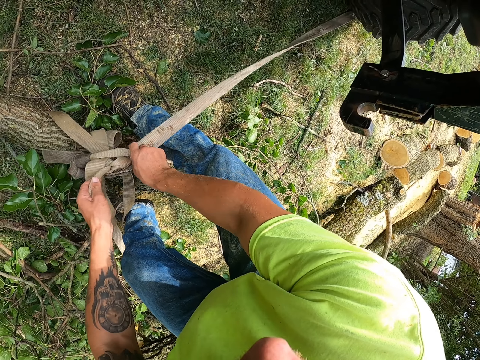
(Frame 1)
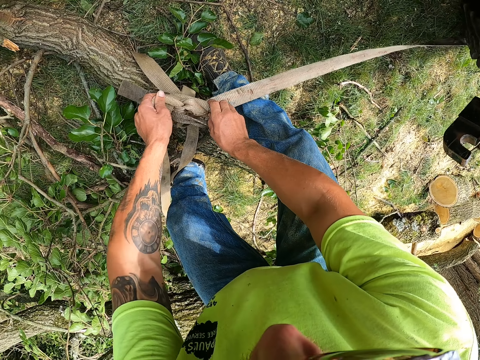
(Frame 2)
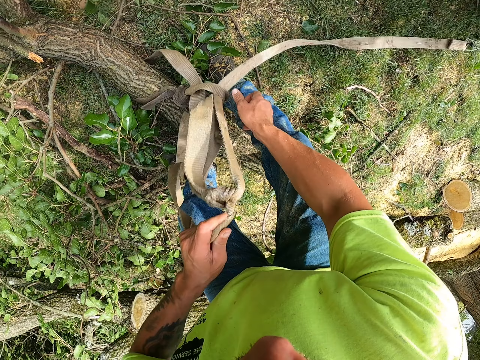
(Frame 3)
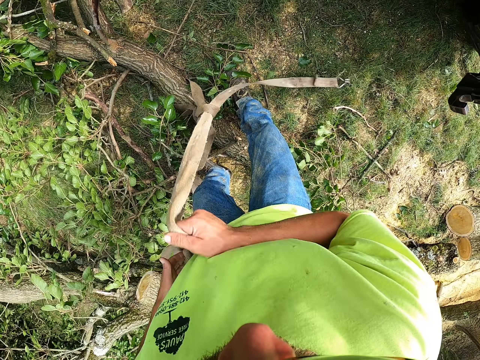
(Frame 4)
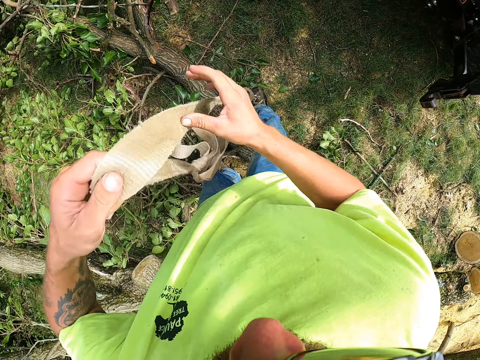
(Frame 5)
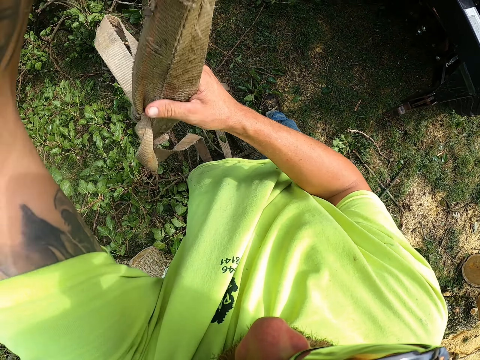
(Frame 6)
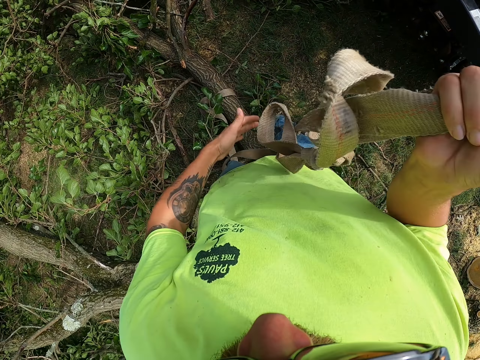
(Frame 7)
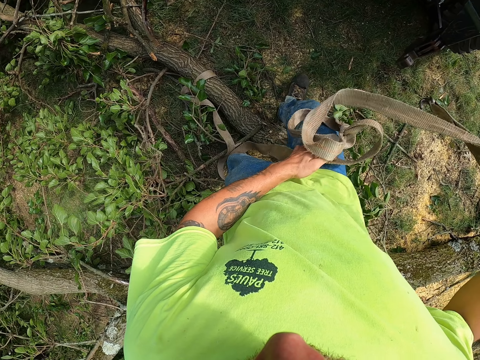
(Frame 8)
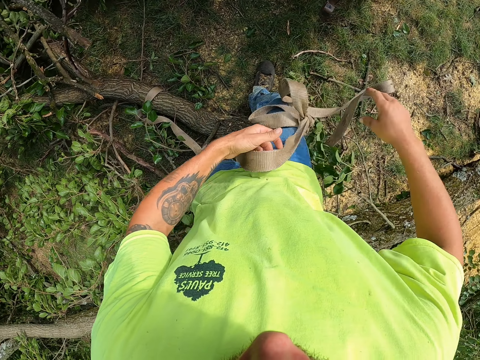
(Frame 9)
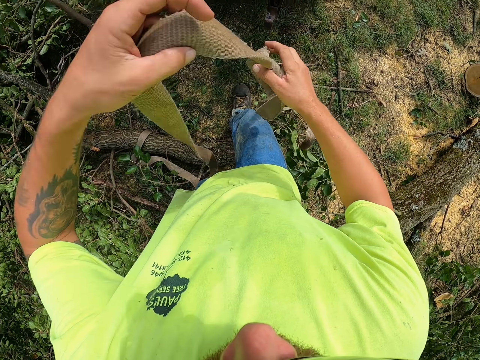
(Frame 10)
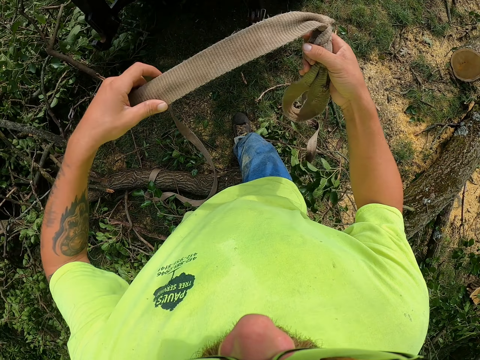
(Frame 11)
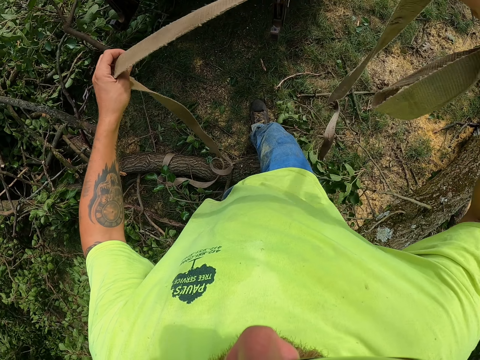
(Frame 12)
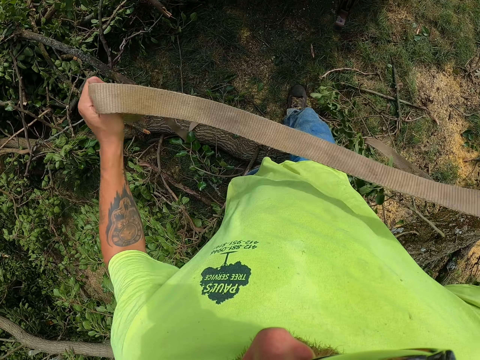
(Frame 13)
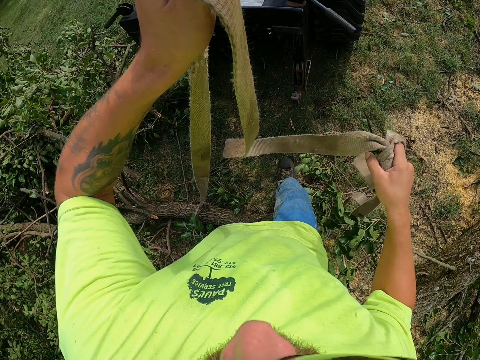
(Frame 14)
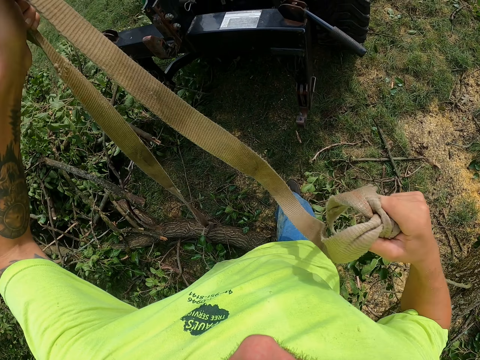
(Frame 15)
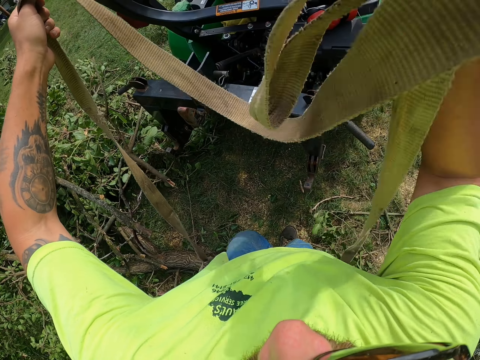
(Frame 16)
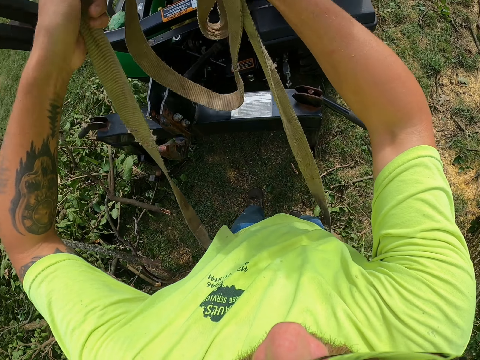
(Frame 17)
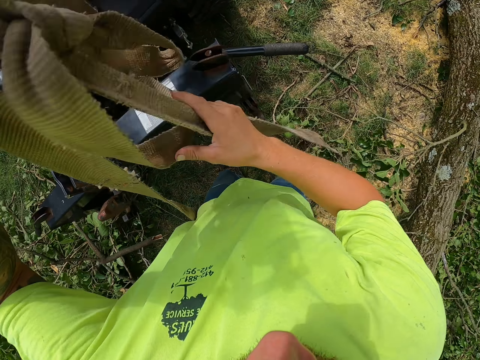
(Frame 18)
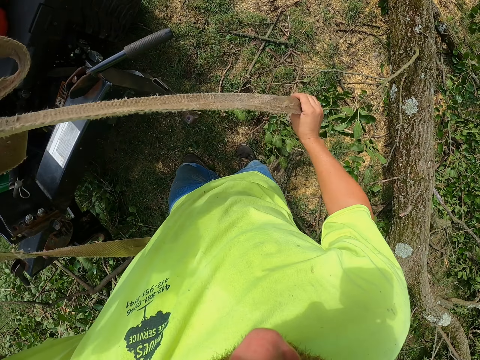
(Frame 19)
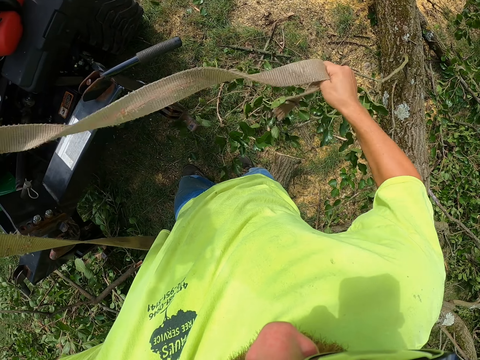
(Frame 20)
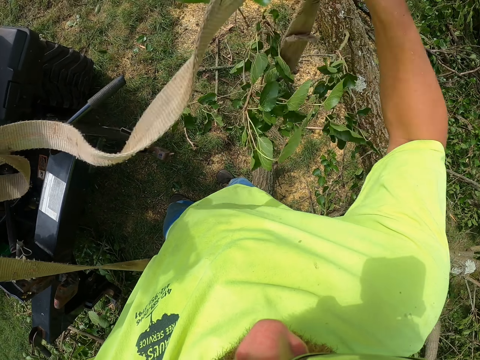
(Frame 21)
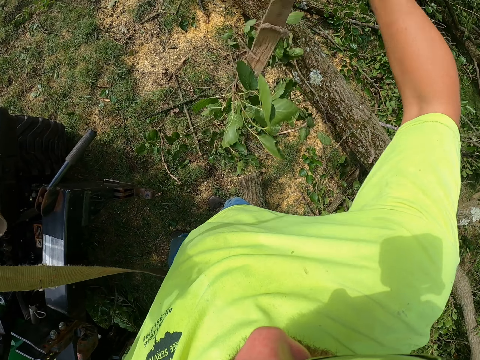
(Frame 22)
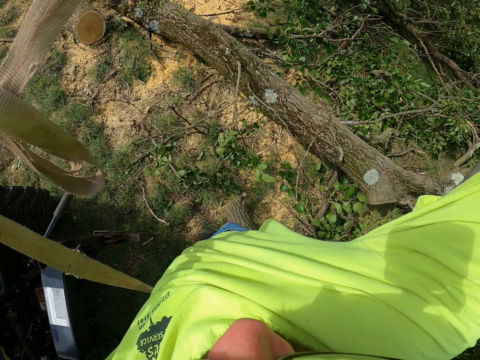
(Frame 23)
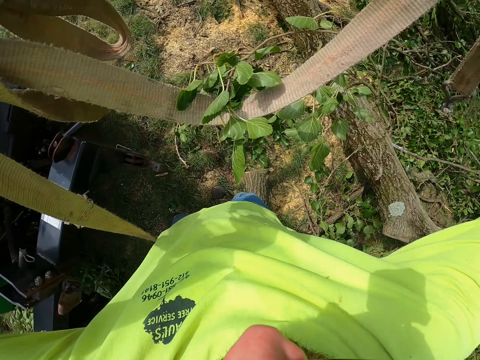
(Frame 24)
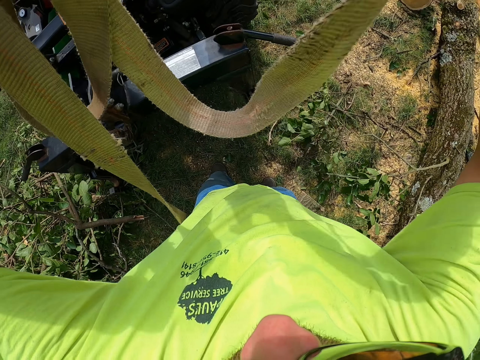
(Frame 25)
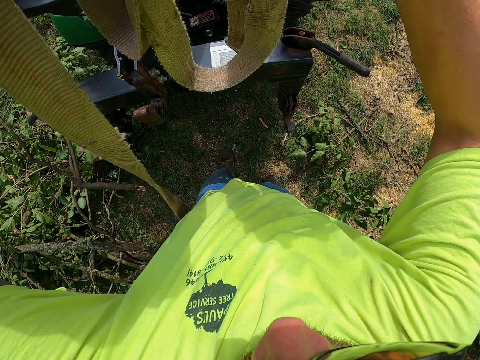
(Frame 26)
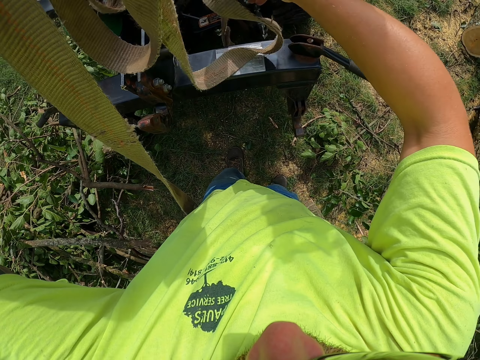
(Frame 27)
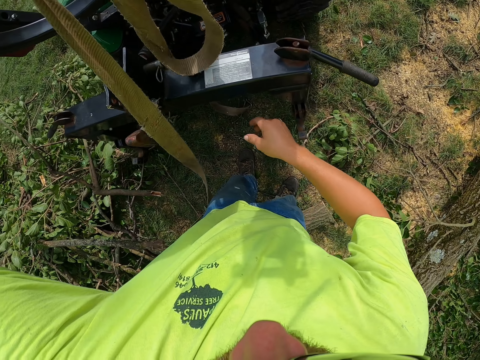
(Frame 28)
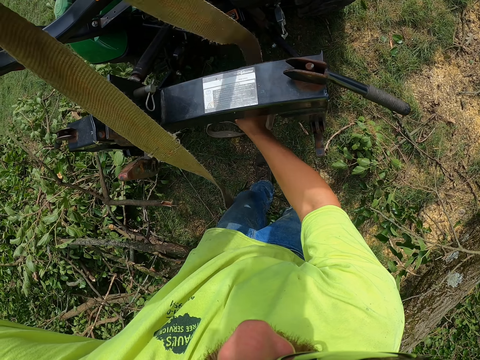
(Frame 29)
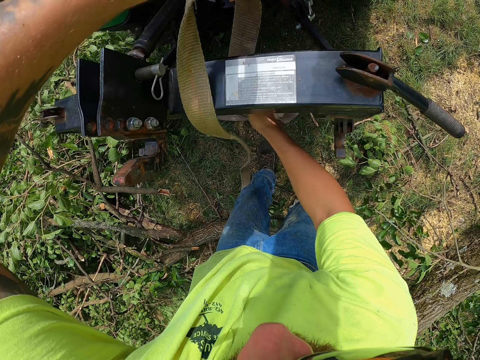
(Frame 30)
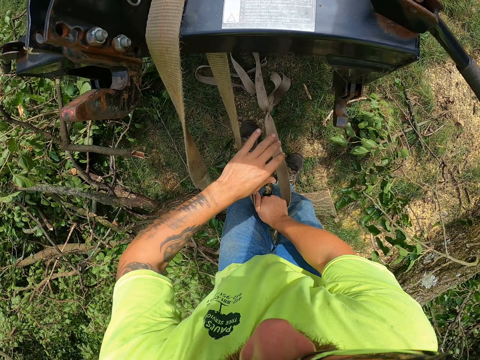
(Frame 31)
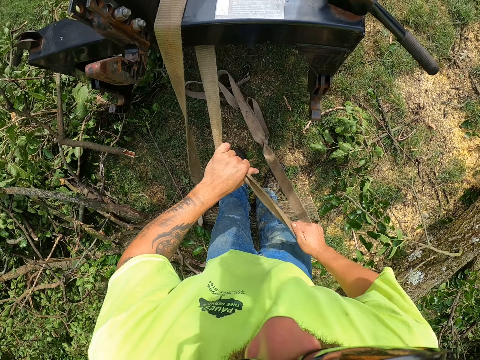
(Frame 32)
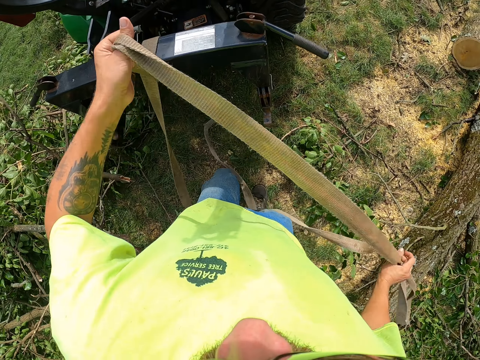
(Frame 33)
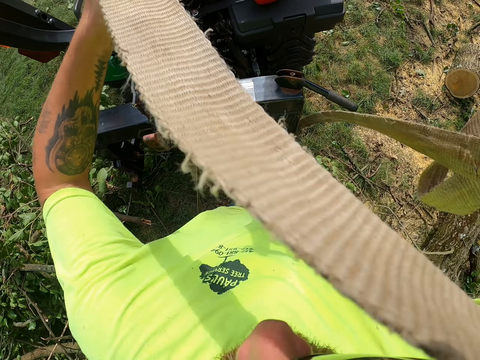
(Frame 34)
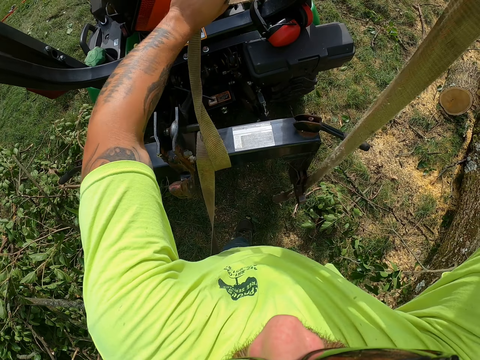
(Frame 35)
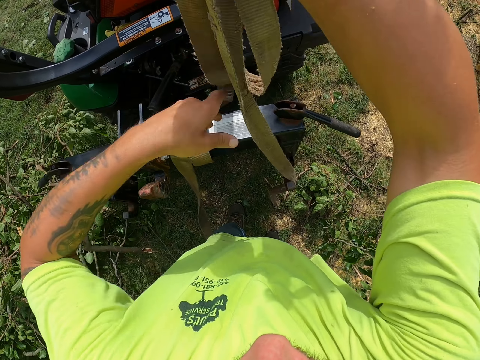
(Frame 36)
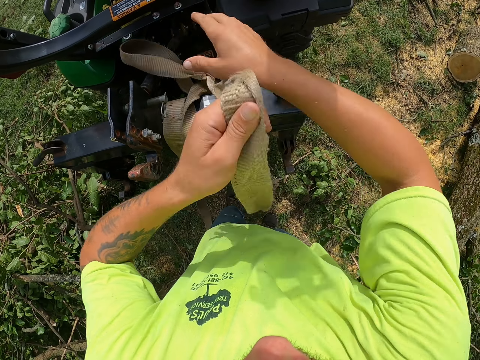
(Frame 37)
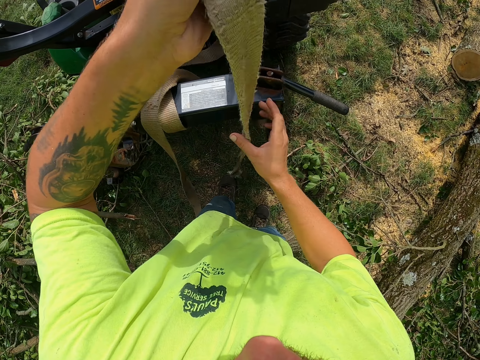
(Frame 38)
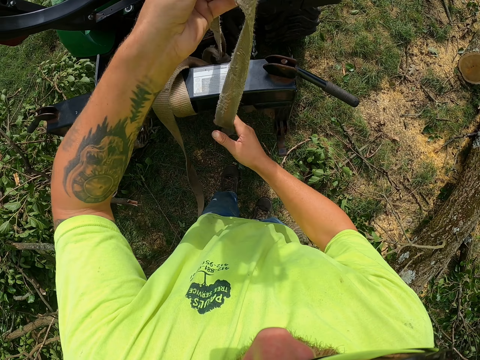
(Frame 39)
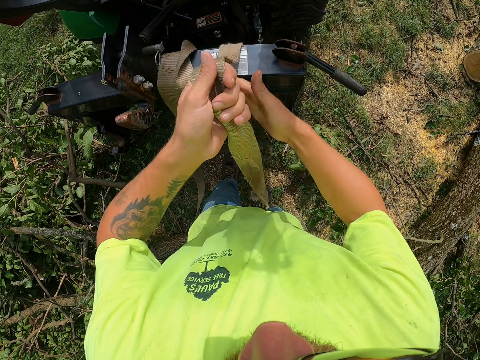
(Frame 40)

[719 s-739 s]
The camera wearer pulls the rope. They tie the tree branch on the belt to the tractor with both hands.

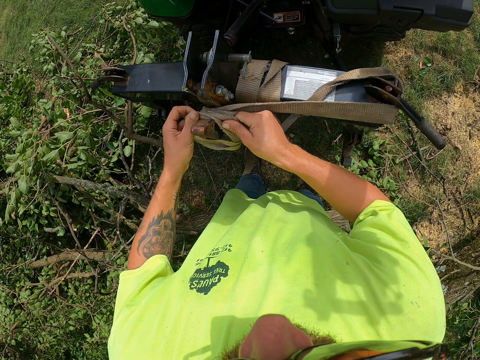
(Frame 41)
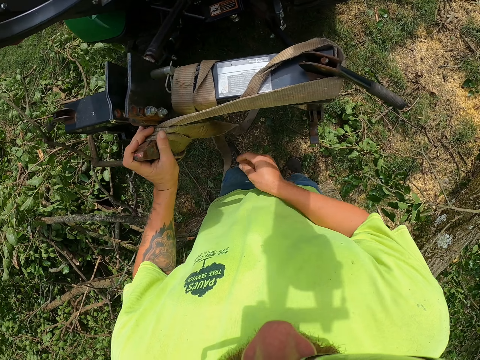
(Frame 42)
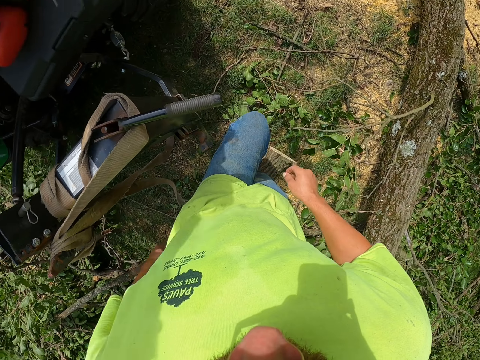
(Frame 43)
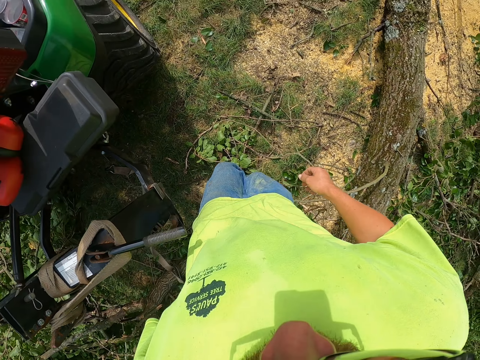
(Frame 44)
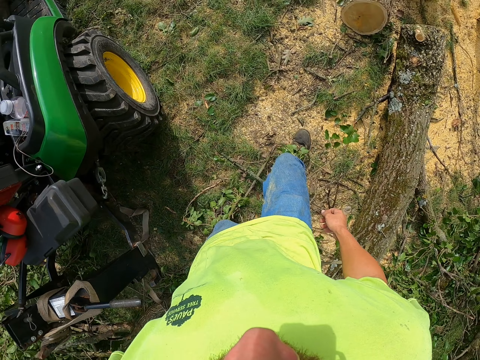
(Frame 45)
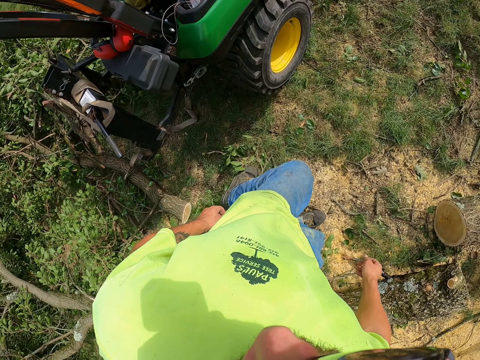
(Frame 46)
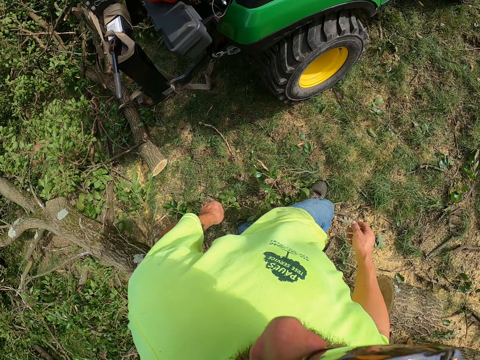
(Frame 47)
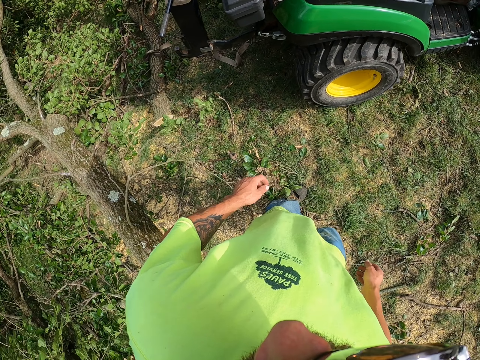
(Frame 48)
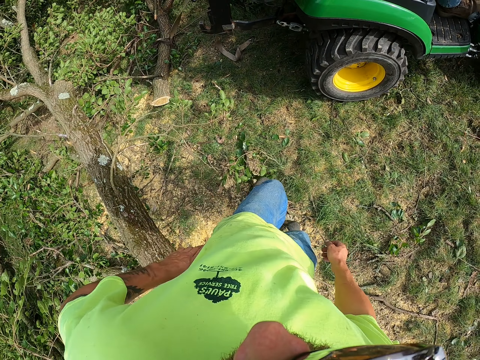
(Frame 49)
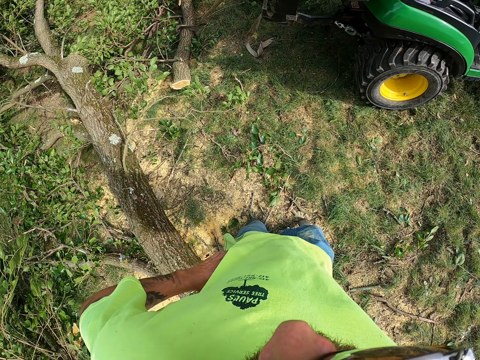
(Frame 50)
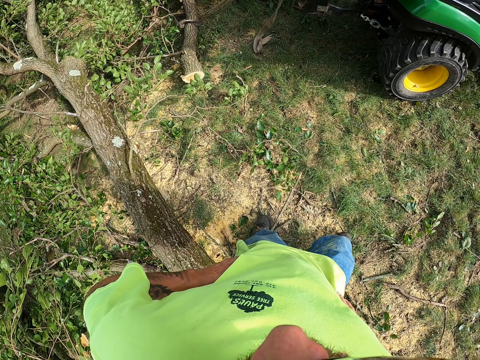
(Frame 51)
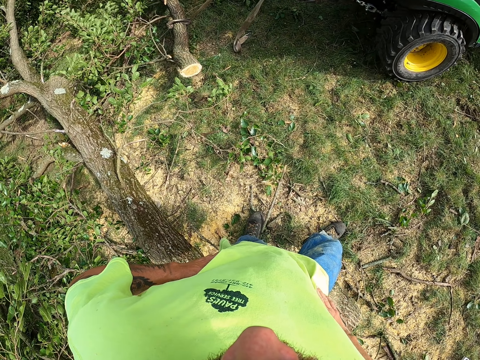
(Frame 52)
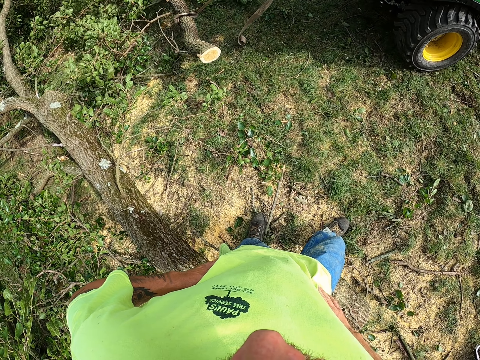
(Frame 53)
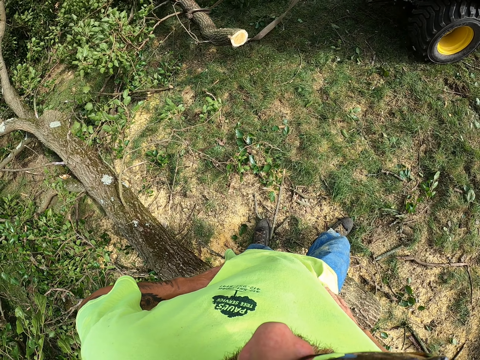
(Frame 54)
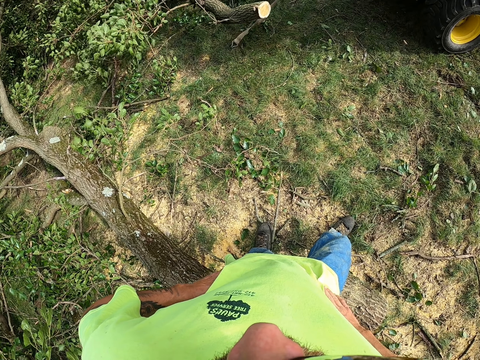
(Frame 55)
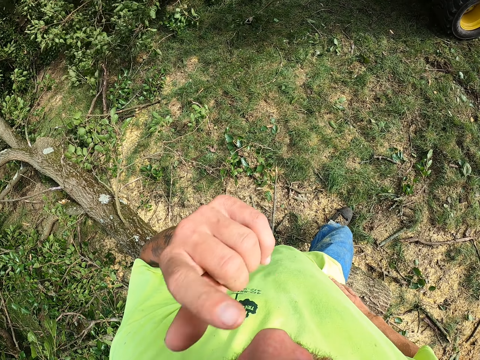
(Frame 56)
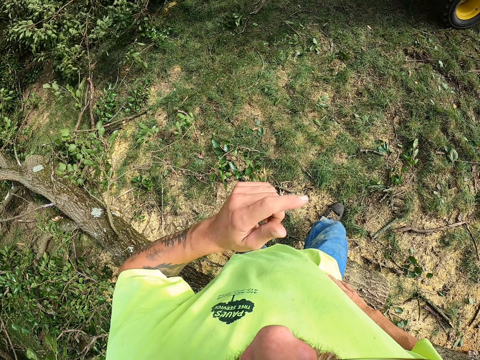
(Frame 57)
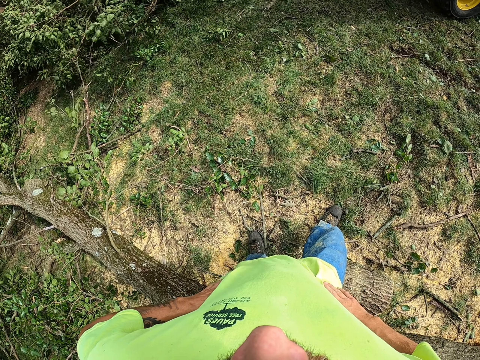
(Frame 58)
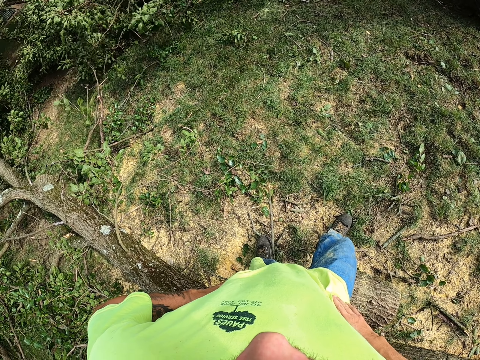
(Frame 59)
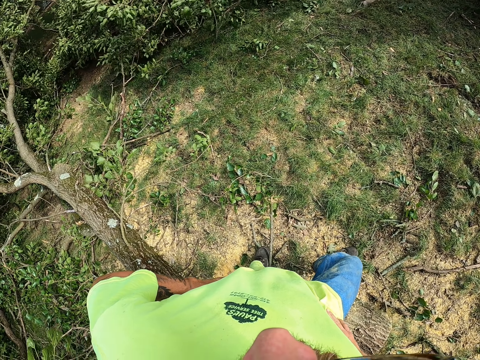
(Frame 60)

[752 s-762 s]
The camera wearer walks around the garden. A man pulls the tree branch with the belt on the tractor. The camera wearer looks at the truck. The man drives the truck. The camera wearer touches his face with his left hand. He looks around the garden.
